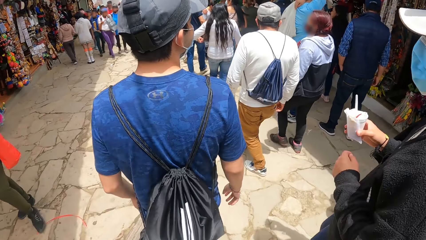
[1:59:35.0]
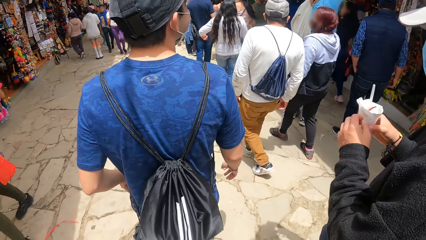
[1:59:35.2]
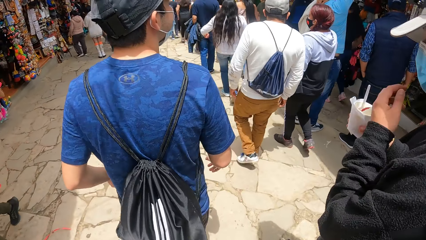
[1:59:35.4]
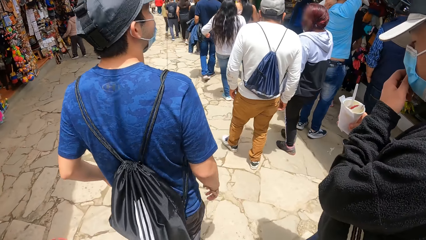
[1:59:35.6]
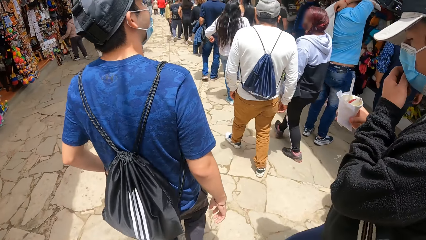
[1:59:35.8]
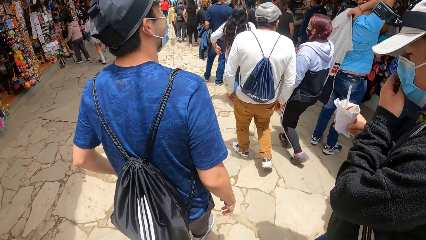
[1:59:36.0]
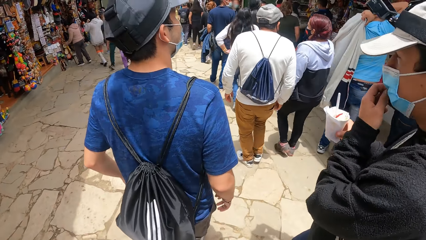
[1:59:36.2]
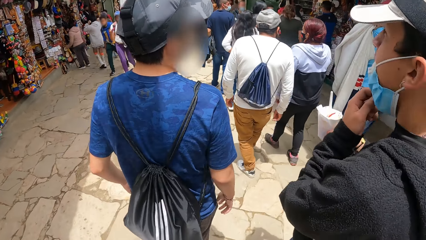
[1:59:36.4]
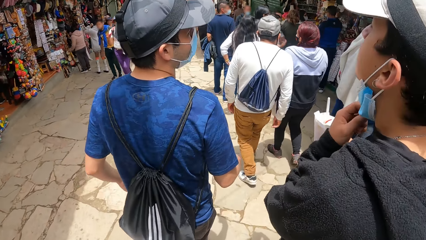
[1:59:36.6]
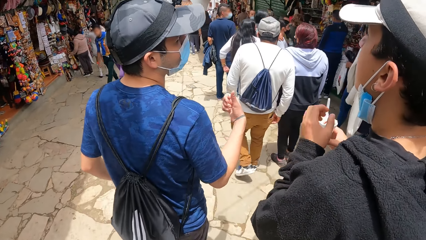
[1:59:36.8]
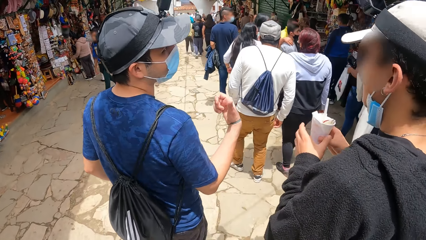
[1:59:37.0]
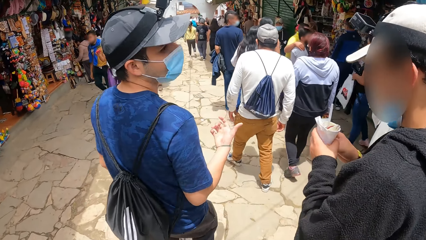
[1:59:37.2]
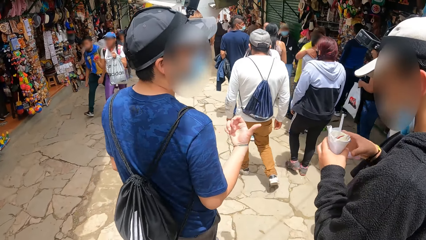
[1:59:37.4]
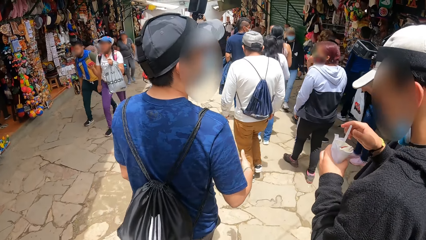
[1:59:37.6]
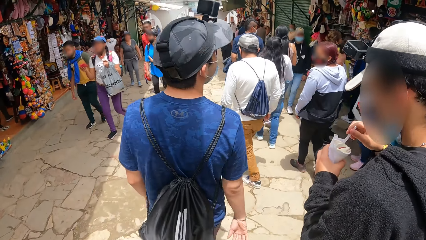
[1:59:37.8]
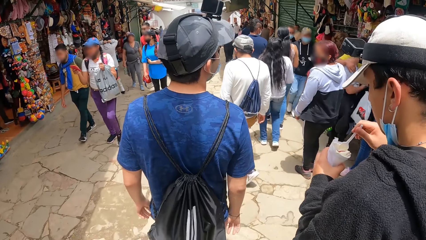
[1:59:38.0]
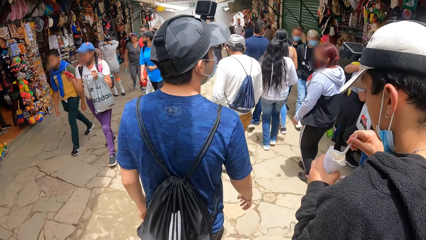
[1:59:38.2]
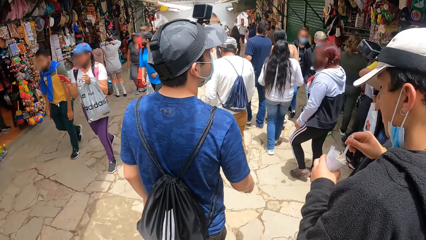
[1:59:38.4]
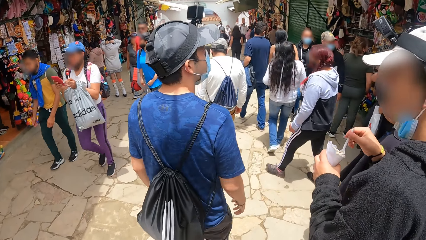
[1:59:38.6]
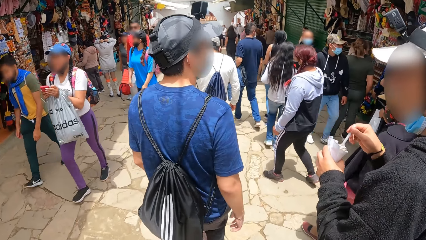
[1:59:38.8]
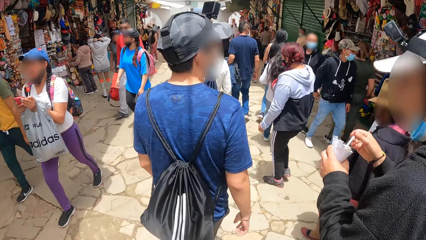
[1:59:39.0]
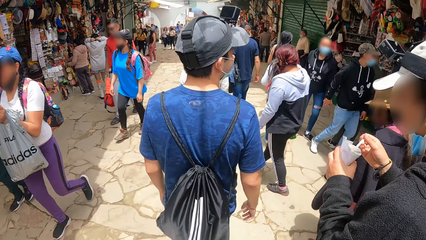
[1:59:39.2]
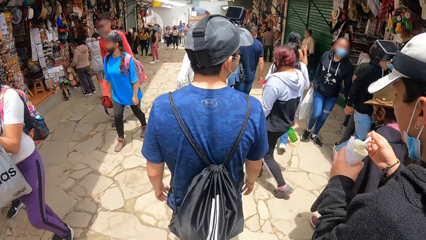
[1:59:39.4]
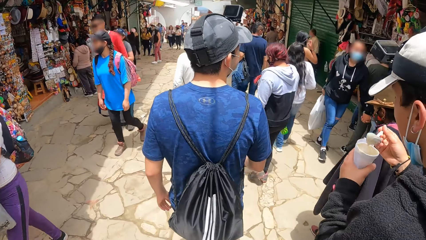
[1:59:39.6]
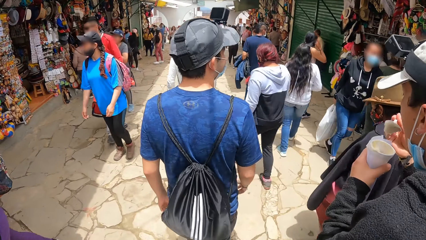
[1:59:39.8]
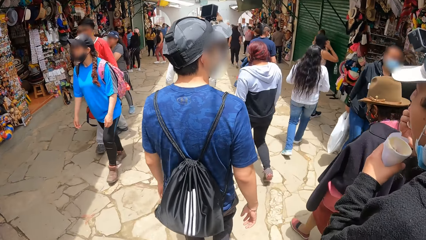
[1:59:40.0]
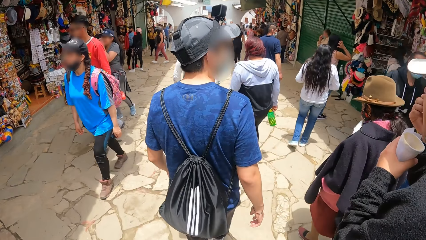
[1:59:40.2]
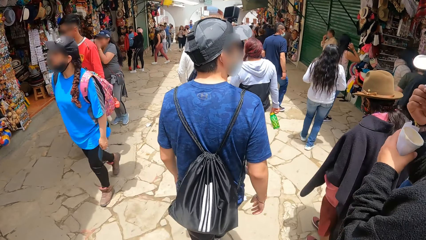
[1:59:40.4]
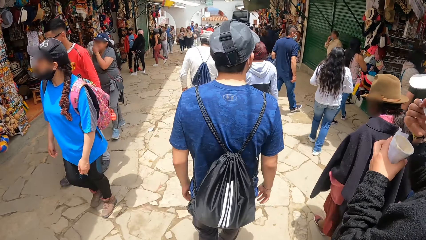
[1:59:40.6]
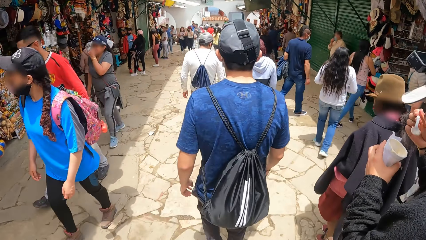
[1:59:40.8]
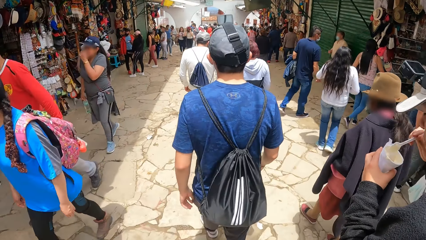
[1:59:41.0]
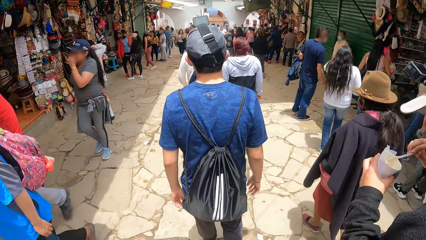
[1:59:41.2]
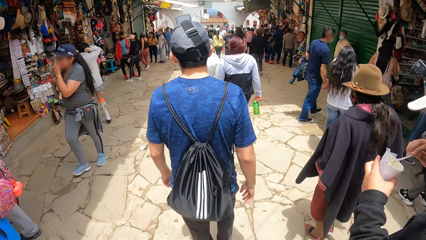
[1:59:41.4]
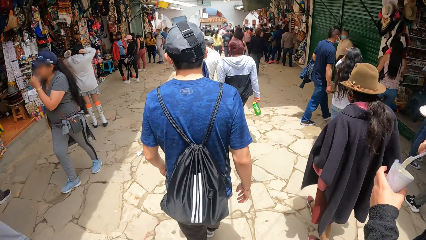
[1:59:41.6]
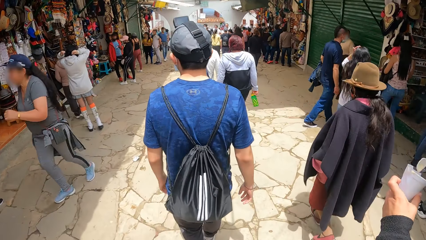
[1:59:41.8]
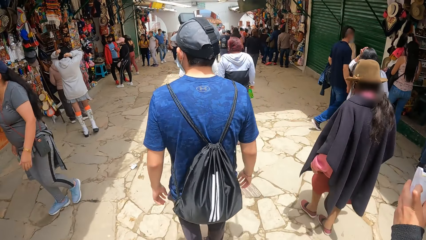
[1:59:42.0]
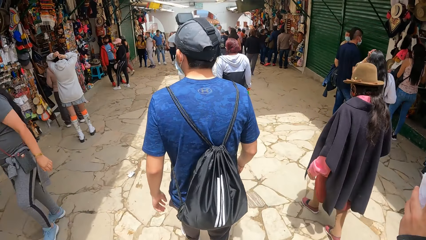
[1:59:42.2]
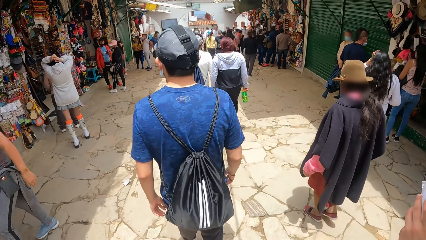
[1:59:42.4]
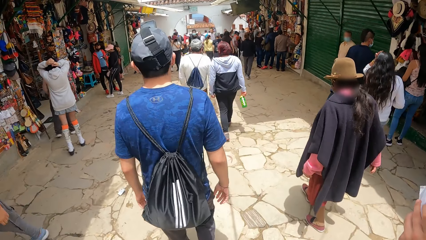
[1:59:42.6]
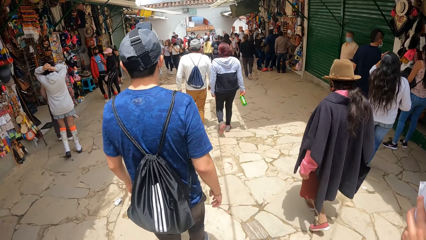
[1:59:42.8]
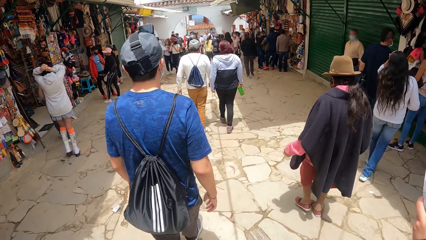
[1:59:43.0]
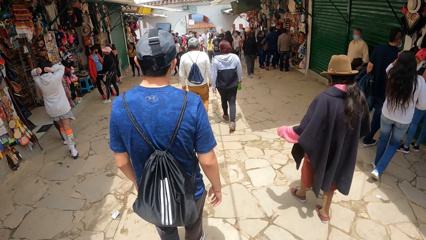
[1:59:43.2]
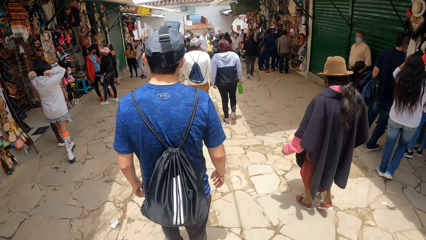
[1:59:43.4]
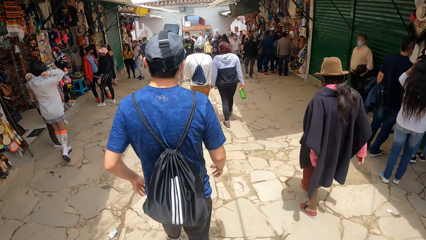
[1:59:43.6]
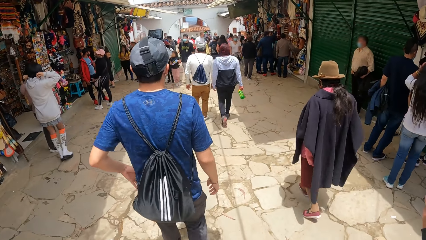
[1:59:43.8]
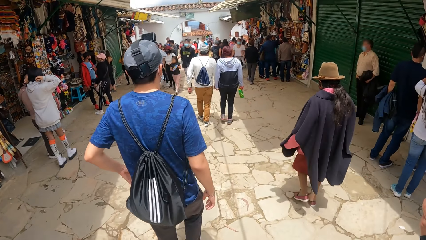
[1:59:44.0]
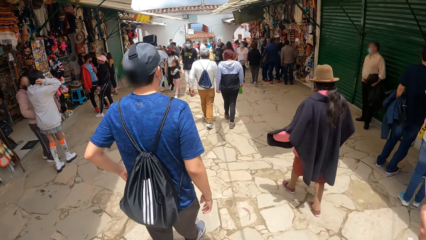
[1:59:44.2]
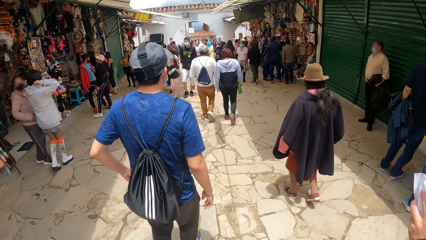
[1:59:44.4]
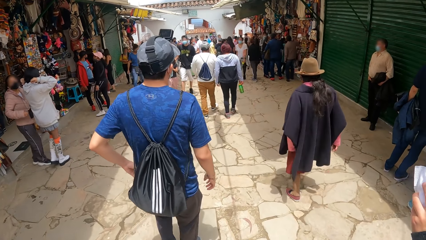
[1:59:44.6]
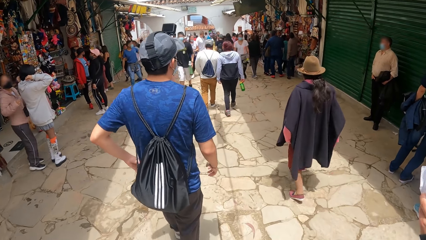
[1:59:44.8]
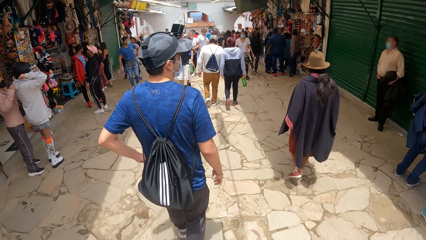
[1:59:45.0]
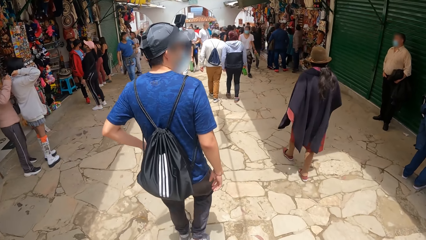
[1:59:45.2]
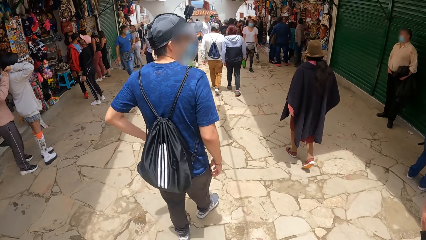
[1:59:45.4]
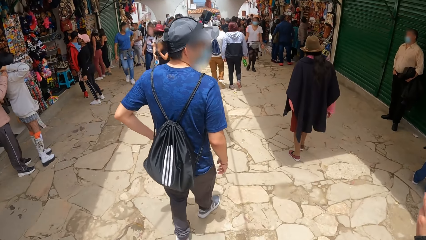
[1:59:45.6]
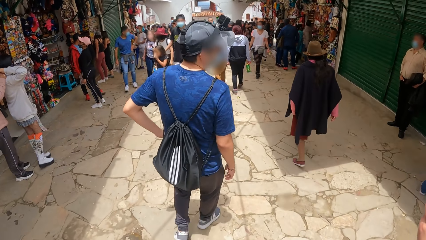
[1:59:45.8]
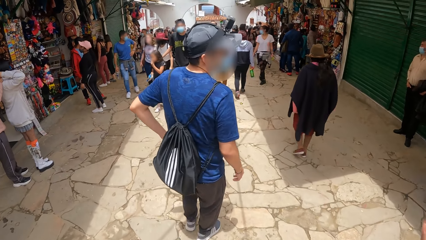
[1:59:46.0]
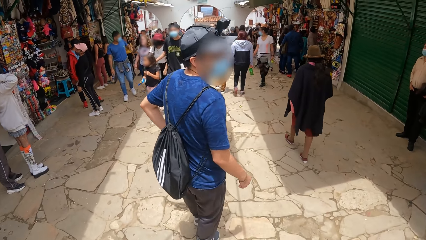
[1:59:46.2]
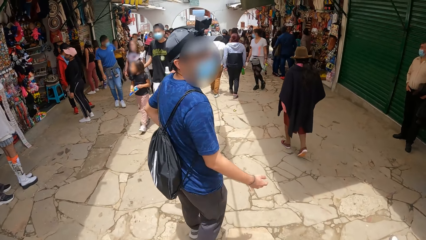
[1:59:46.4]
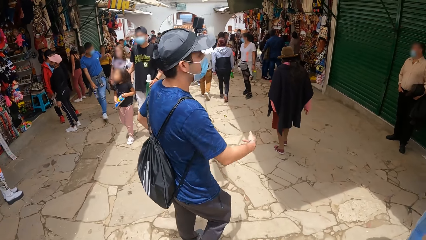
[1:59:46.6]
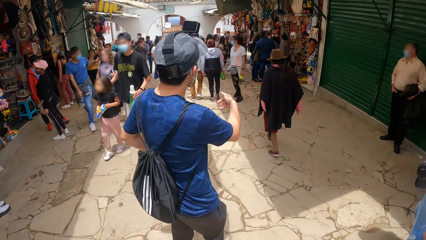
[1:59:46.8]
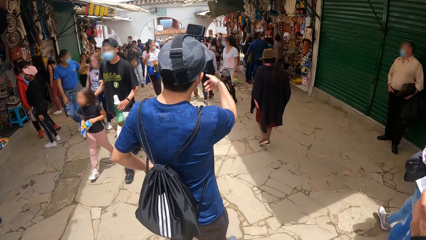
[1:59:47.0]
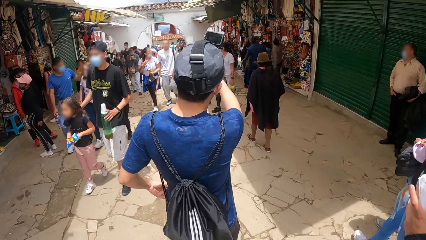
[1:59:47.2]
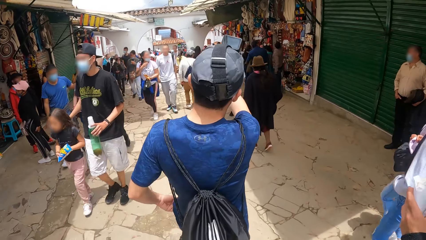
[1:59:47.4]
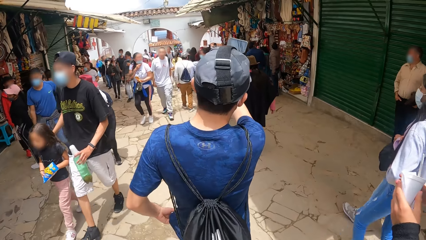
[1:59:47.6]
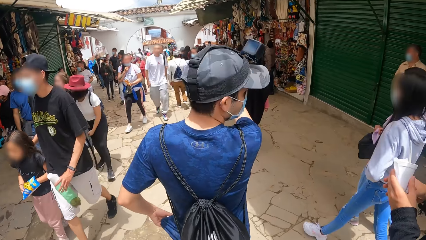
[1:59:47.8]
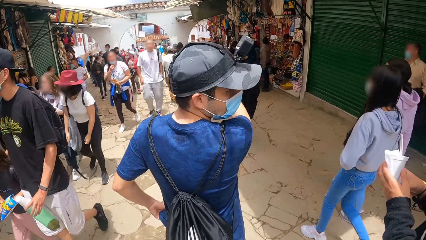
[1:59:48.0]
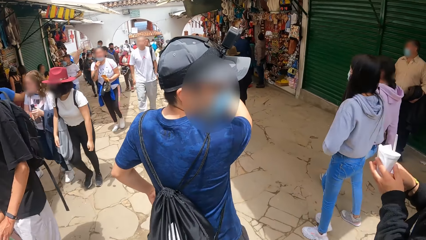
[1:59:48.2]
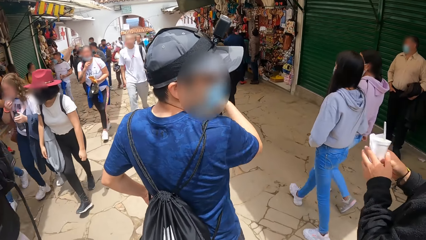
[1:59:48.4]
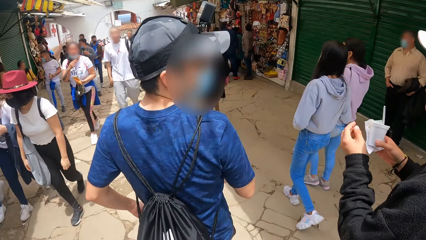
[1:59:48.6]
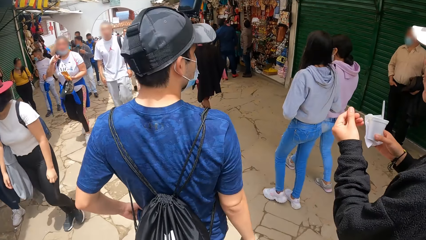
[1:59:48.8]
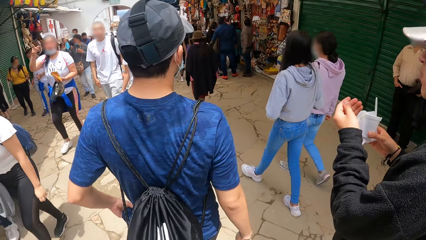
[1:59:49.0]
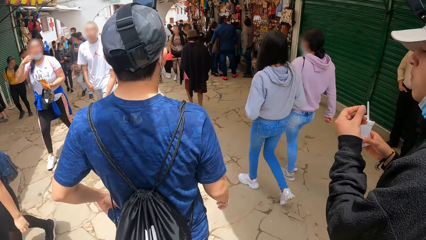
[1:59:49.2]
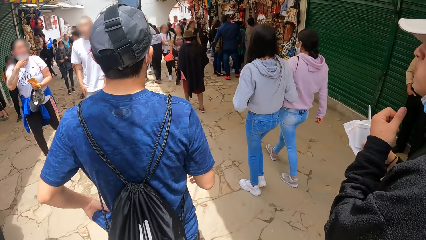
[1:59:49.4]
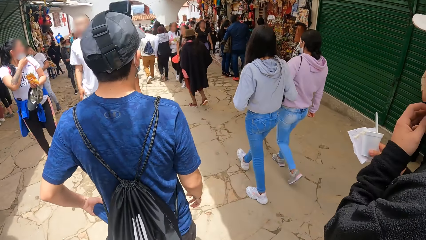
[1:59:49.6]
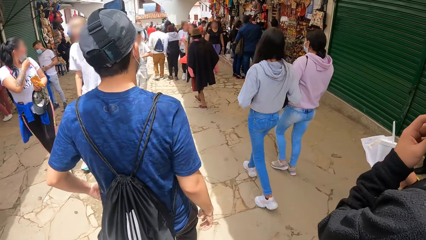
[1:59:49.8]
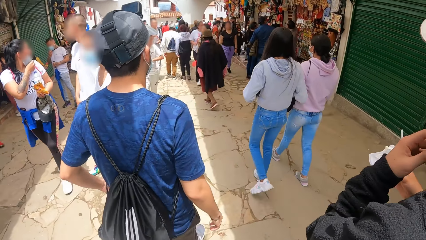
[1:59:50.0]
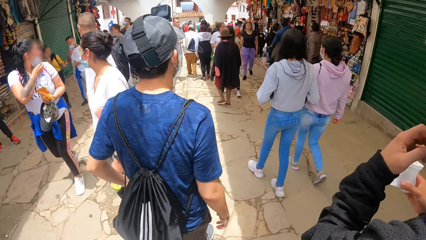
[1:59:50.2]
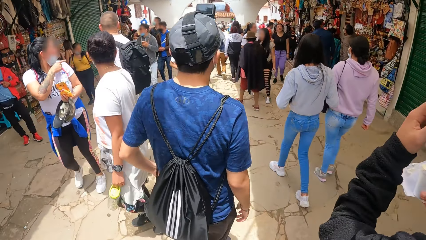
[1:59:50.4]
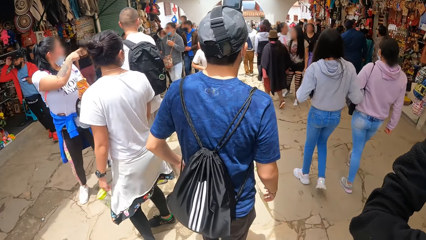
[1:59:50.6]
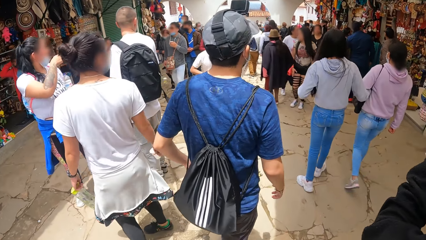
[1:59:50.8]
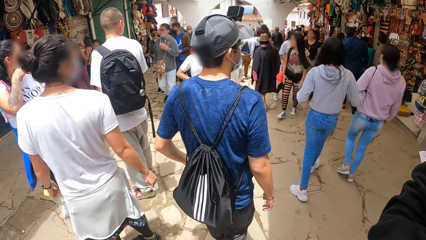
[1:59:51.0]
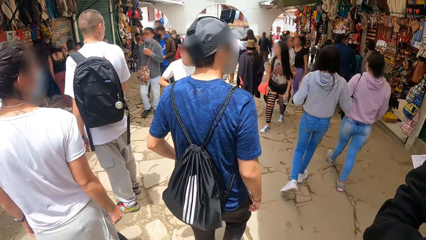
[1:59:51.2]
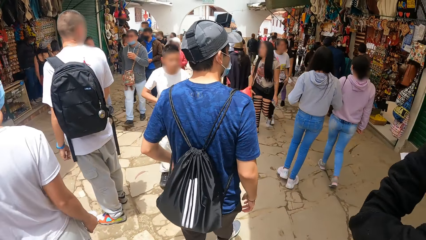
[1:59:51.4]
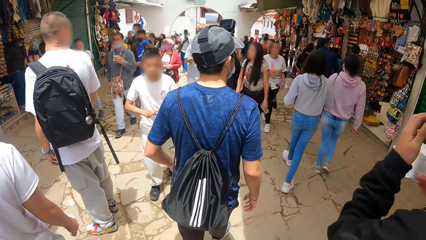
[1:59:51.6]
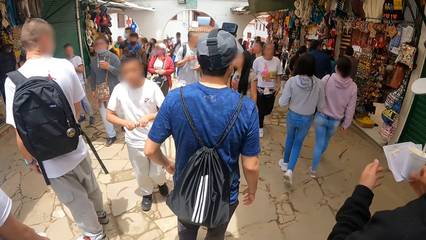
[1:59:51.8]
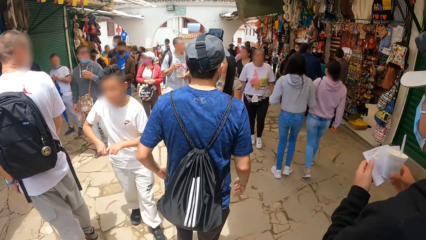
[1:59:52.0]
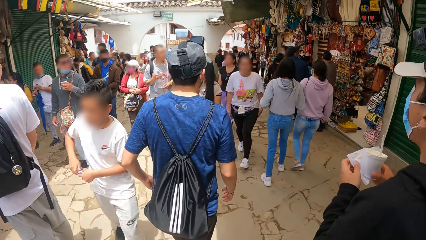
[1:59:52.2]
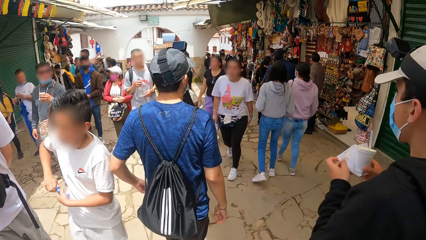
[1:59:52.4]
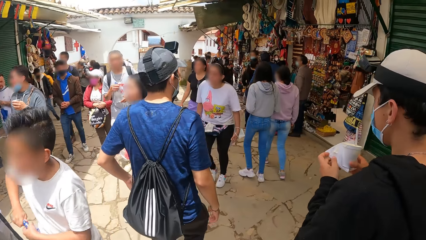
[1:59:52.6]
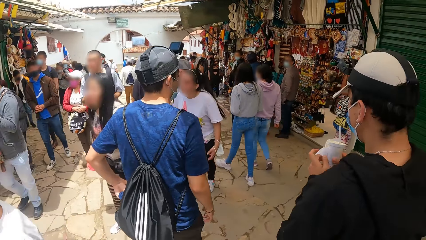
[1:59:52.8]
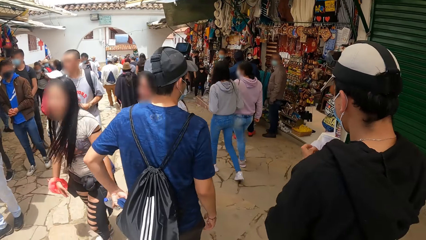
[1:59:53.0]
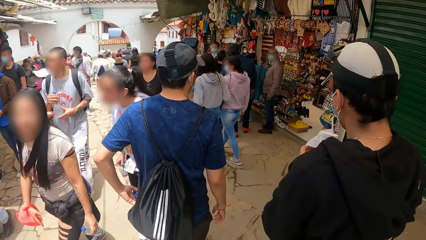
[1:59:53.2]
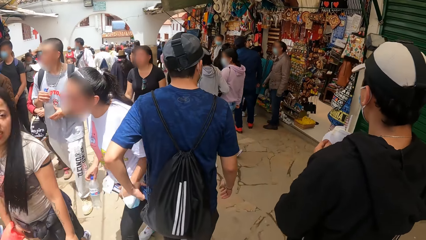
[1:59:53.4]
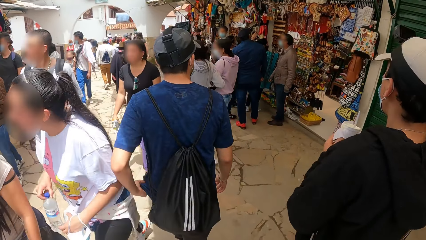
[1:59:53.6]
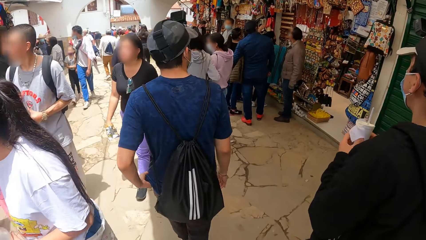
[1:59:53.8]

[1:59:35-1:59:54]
A man interacts with another man. The other man scoops parfait from the cup in his left hand with his right hand. The other man eats from the cup of parfait in his left hand with the spoon in his right hand. The first man interacts with the other man. The other man passes the cup of parfait in his left hand to his right hand. He adjusts the nose mask on his face with his left hand. A person is pointing ahead.
